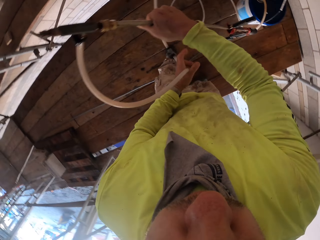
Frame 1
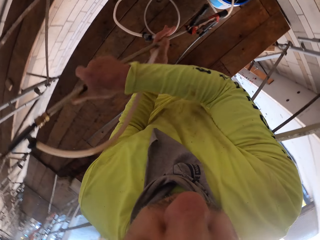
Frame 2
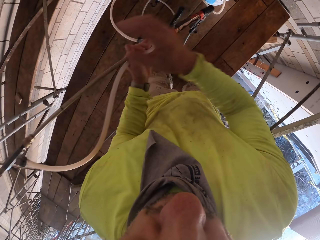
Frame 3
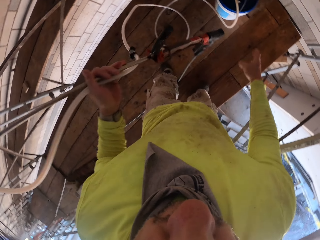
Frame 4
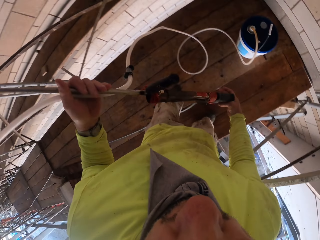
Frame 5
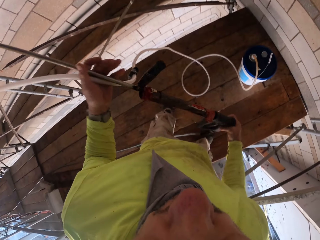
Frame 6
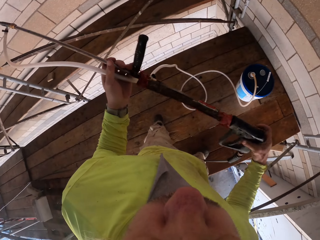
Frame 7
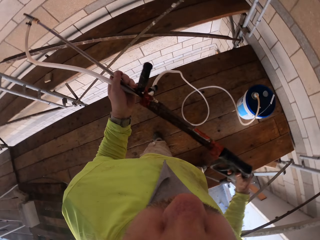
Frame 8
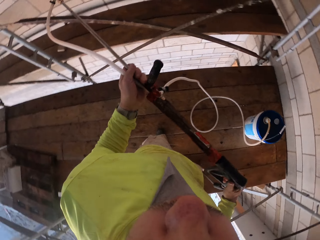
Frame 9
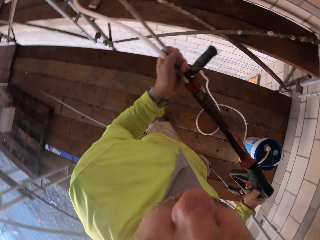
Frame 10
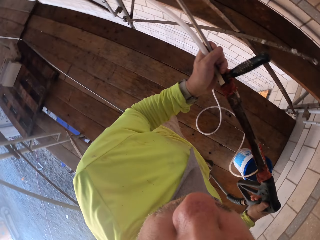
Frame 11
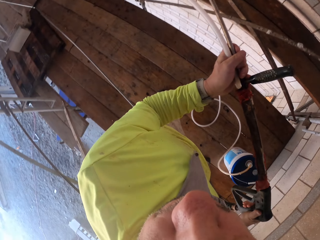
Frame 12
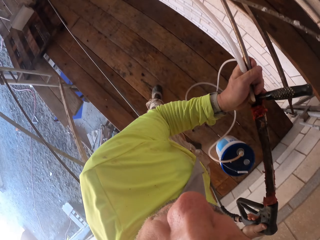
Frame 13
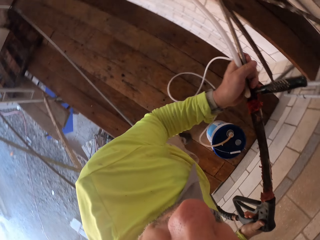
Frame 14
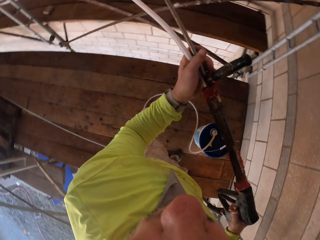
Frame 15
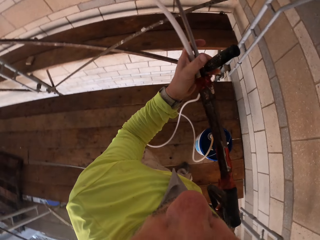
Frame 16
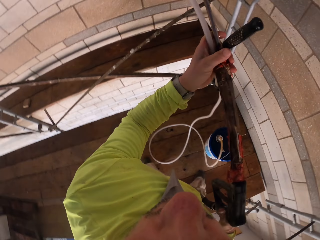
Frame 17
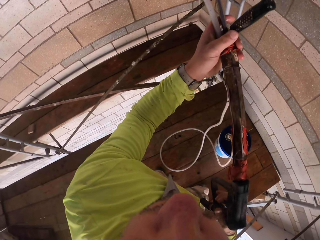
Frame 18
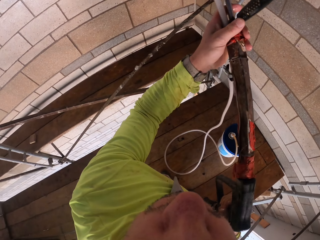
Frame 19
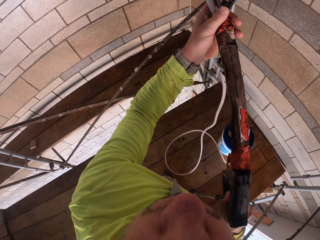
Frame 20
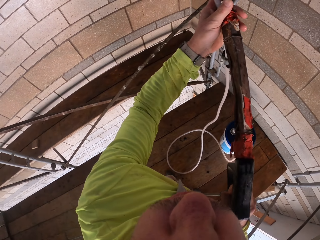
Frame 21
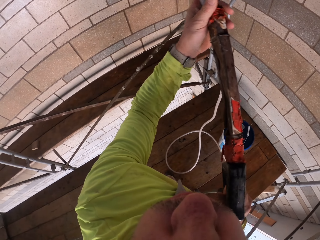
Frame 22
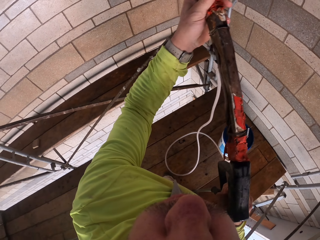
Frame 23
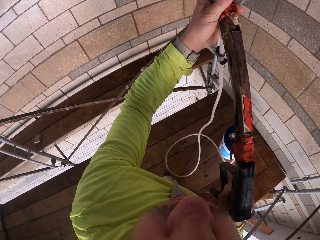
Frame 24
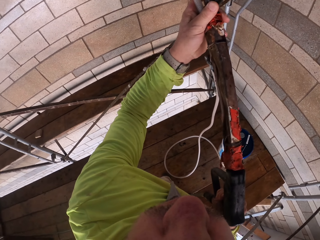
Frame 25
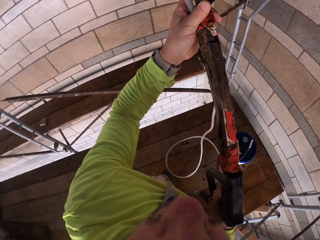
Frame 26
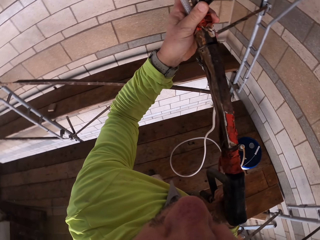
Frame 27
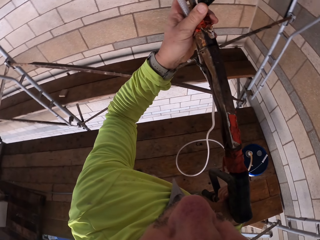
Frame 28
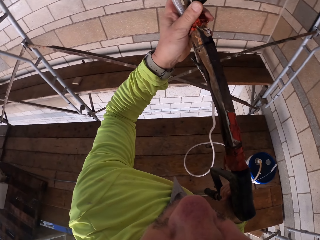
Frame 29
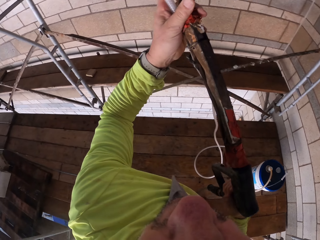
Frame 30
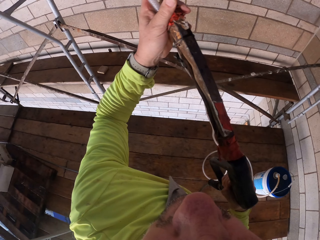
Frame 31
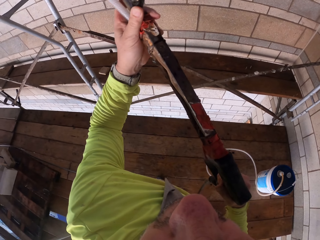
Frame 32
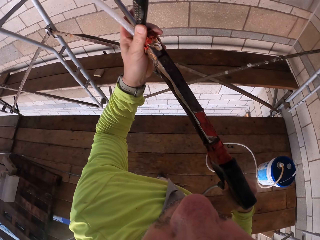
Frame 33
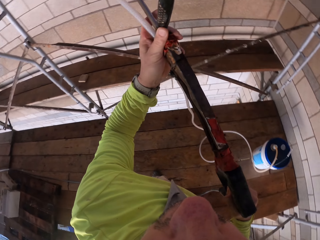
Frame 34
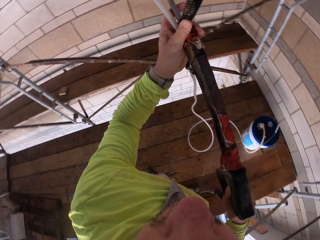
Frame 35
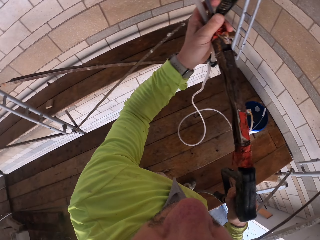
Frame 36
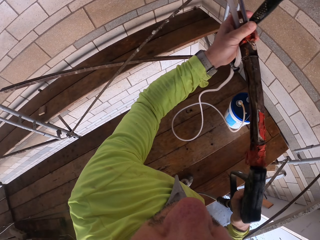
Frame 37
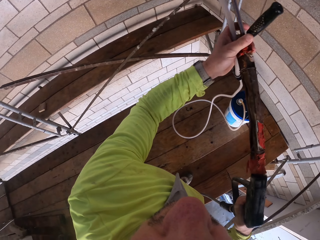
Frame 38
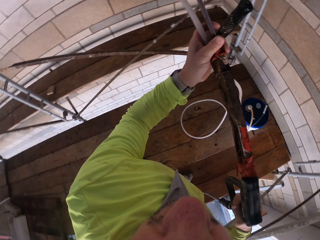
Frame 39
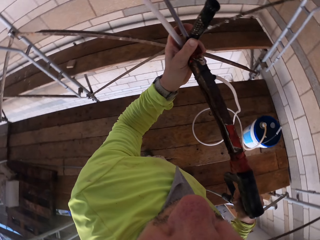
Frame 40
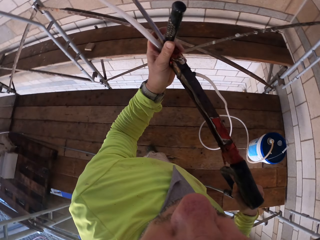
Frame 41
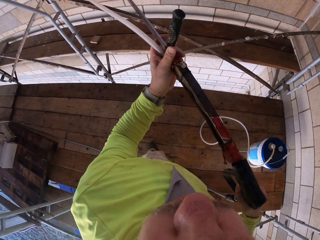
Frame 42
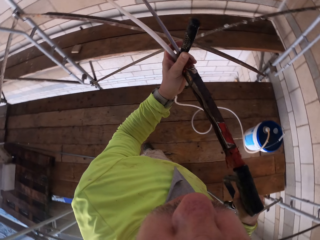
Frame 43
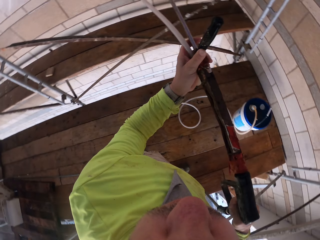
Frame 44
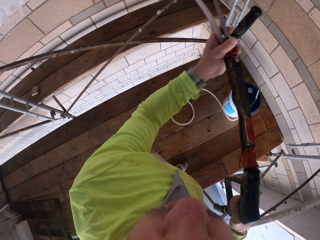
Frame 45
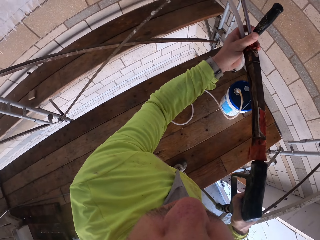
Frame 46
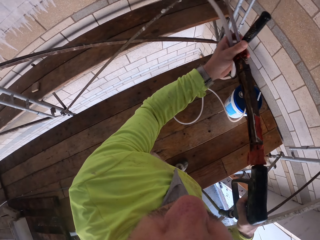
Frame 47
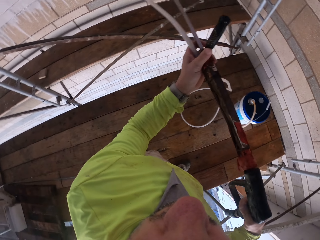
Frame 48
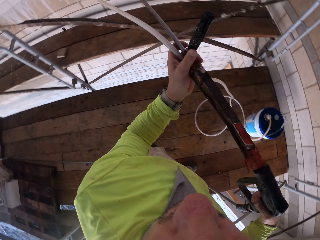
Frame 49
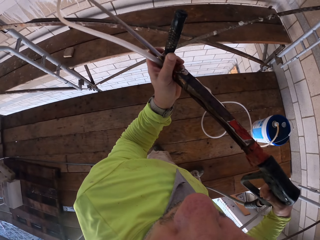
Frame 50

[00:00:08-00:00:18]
The camera wearer holds the spray gun. They spray water on the wall with the spray gun.

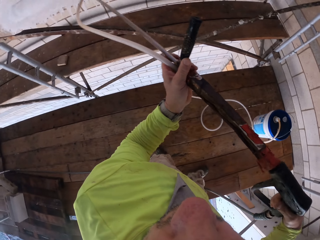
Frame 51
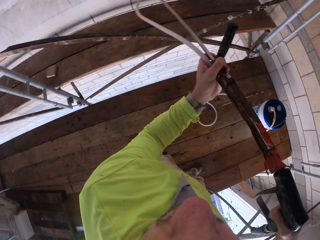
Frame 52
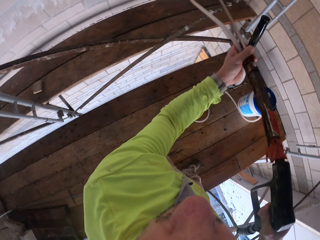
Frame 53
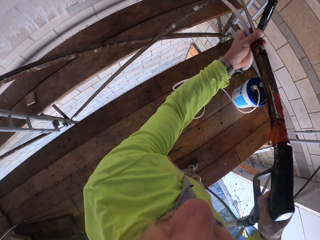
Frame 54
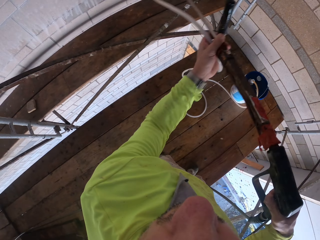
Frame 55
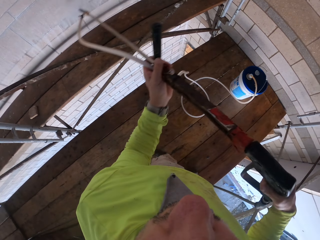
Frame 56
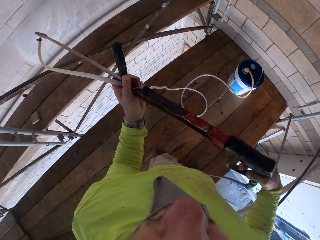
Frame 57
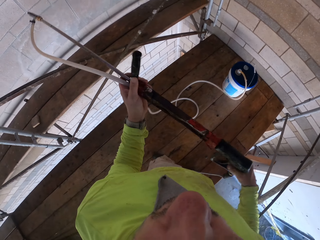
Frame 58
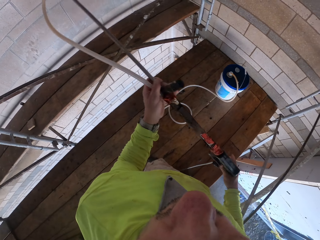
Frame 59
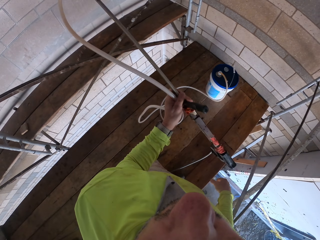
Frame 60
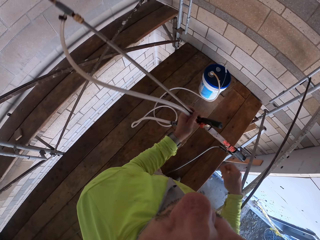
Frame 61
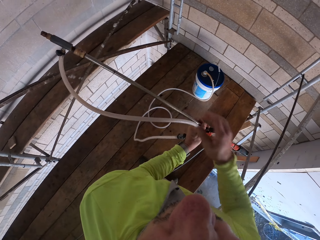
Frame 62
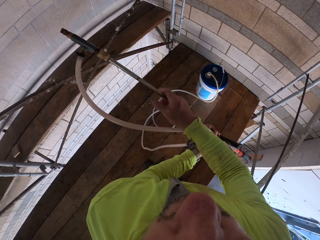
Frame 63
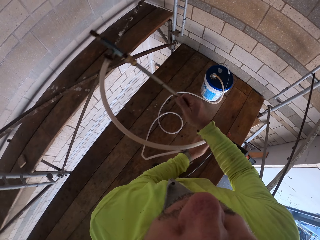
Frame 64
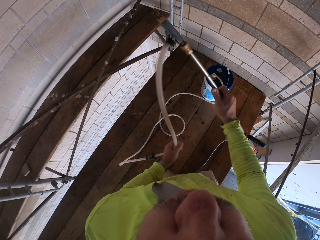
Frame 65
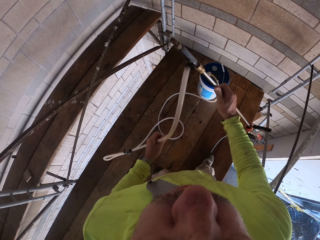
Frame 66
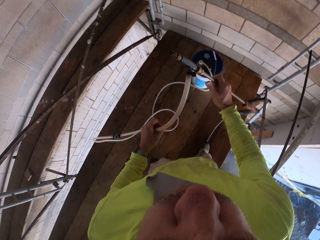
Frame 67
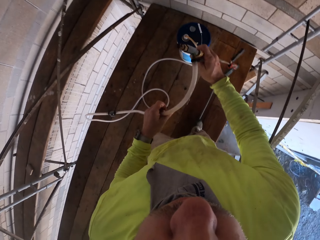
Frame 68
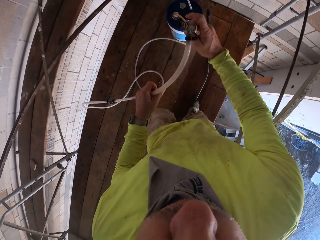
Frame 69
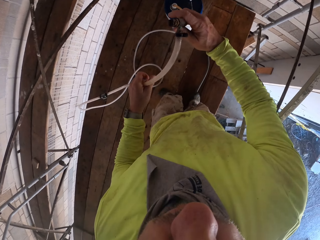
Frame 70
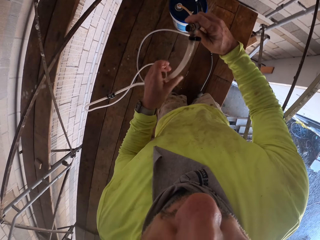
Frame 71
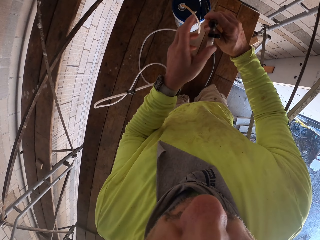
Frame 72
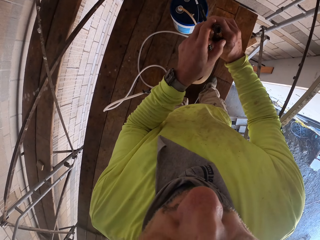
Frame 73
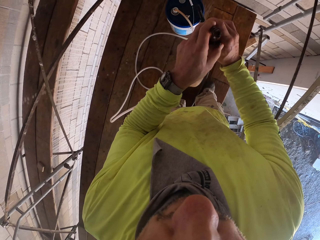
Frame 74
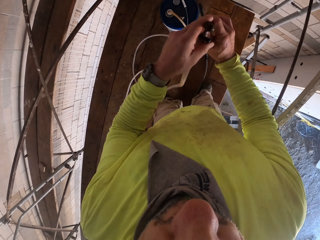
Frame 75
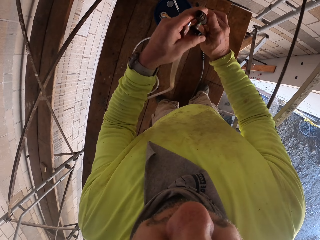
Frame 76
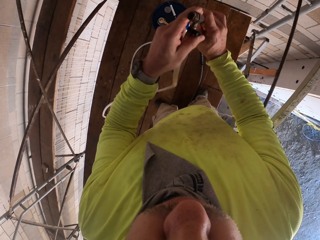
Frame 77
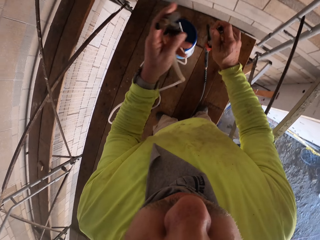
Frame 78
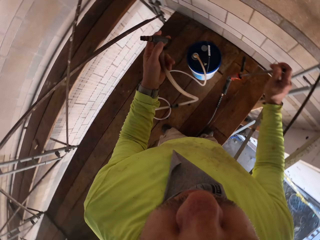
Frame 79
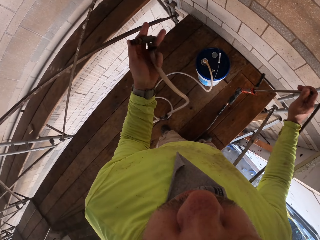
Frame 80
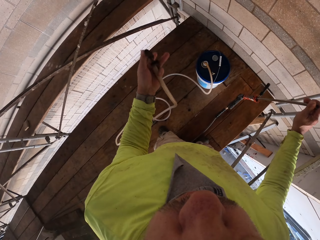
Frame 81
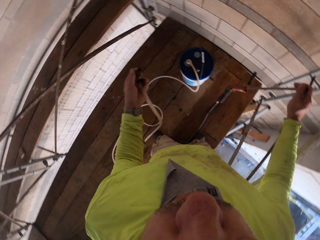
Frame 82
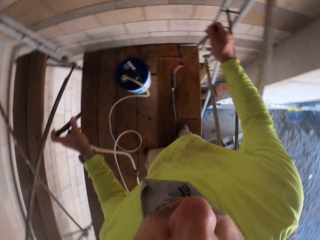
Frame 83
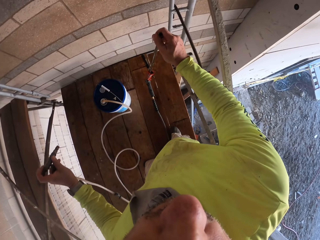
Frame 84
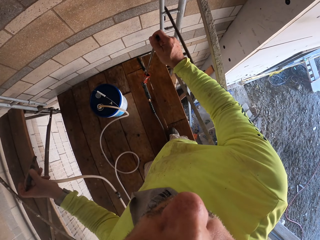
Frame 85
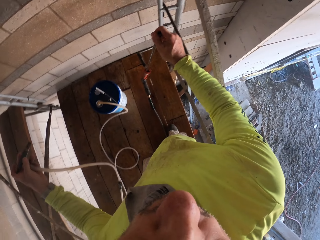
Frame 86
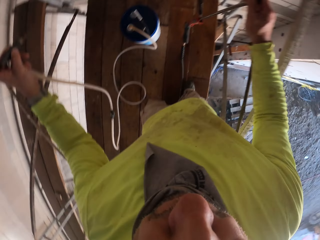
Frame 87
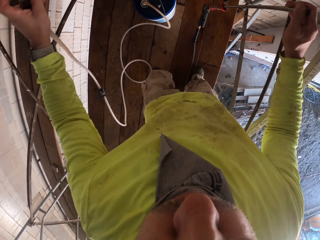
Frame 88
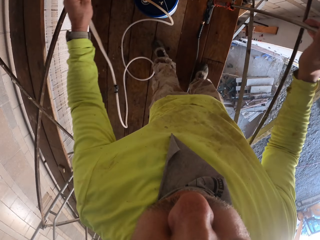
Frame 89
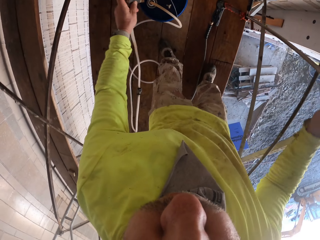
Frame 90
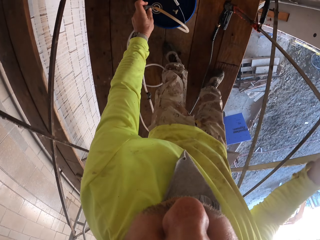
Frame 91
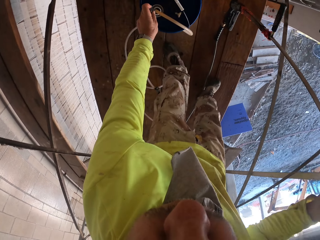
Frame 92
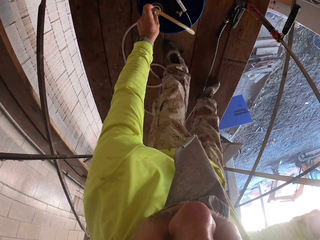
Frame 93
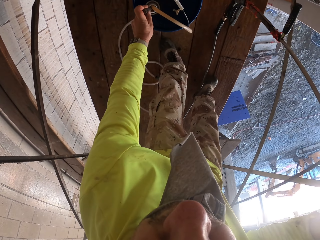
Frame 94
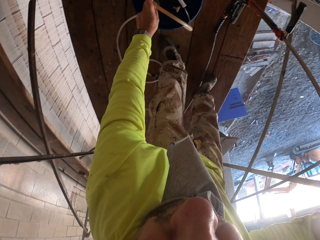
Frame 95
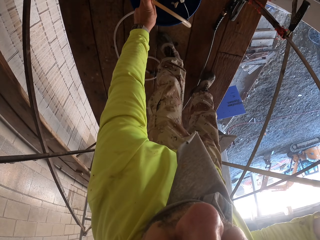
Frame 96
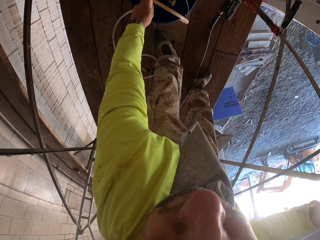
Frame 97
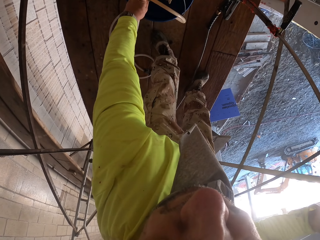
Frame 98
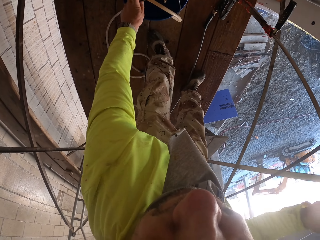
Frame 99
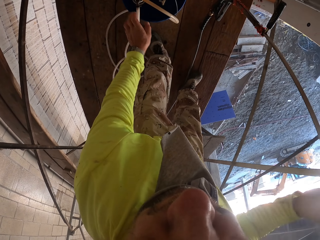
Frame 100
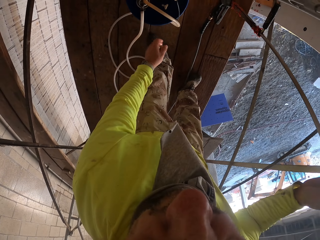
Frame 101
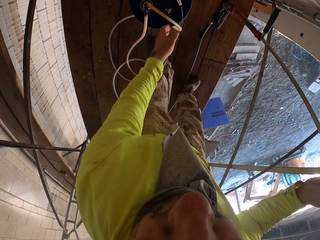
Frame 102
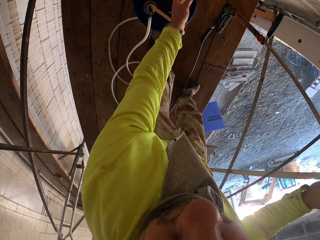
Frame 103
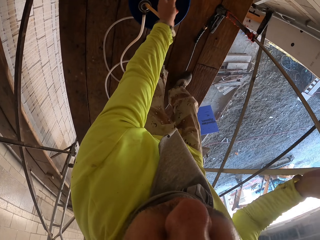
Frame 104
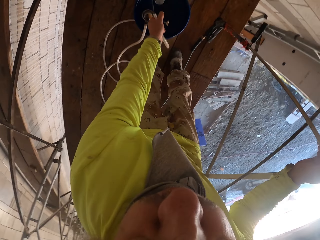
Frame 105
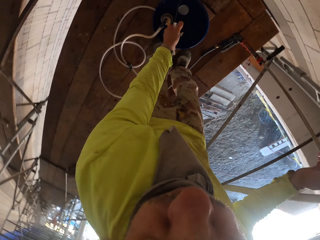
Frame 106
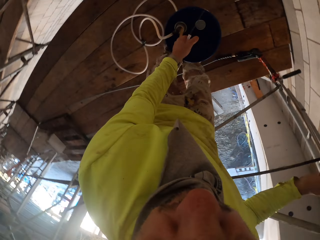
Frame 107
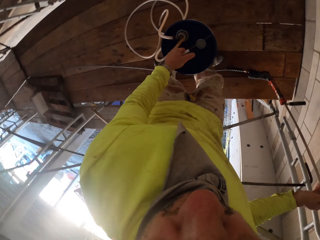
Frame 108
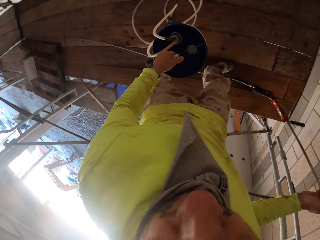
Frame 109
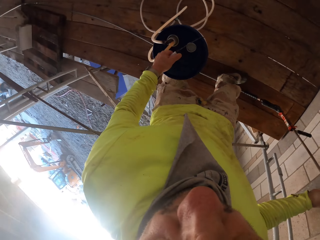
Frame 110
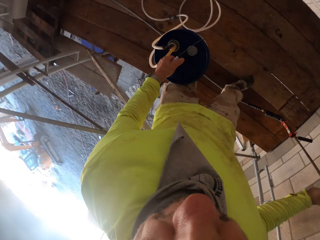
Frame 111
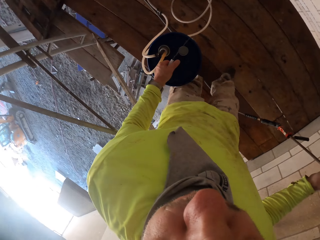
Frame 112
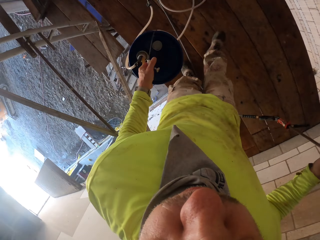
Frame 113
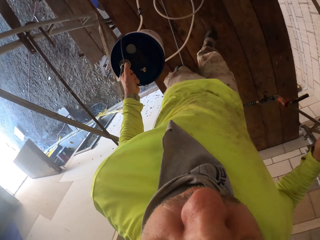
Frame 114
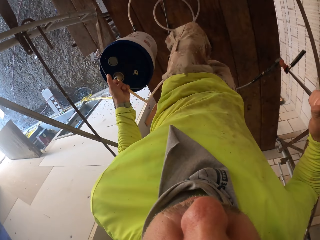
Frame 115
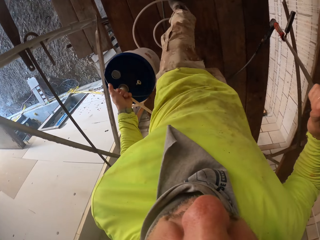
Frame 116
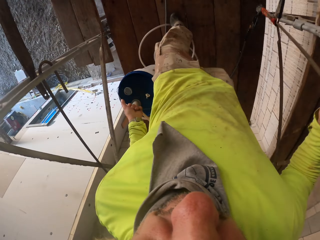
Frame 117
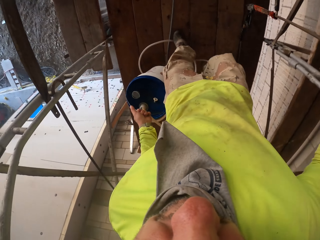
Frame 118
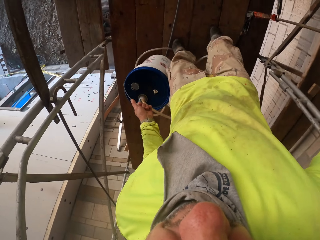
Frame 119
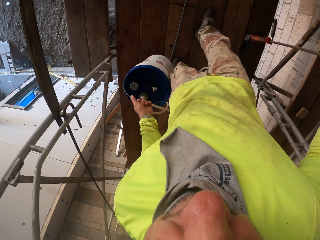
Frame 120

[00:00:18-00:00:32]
The camera wearer holds the spray gun. They remove the pipe from the spray gun, hold the pipe, put the pipe on the pail and fix the pipe on something. They move the pail.
